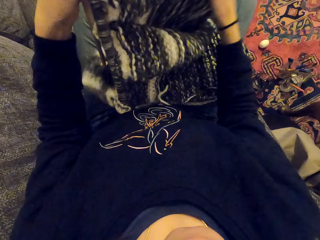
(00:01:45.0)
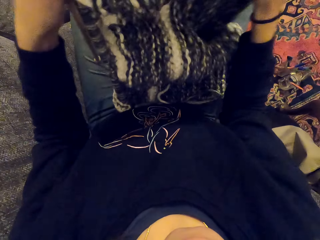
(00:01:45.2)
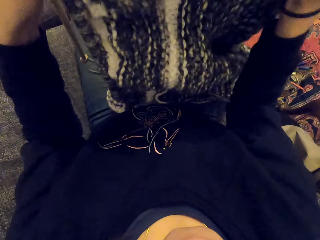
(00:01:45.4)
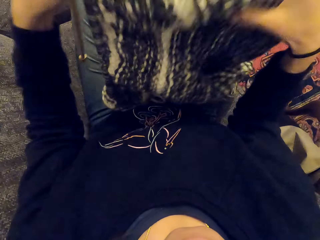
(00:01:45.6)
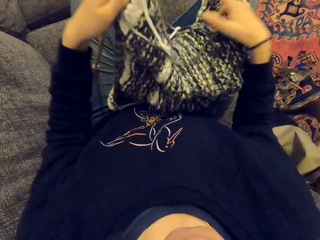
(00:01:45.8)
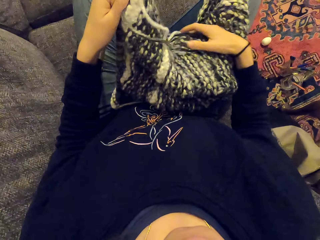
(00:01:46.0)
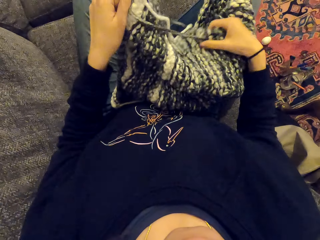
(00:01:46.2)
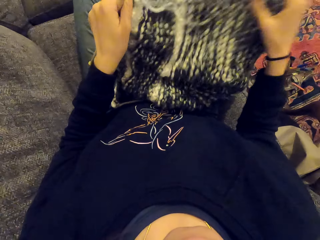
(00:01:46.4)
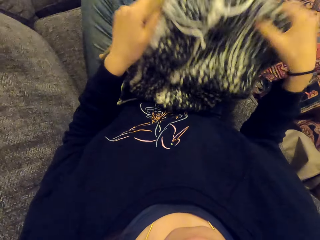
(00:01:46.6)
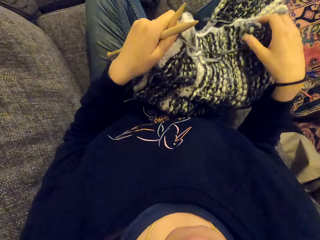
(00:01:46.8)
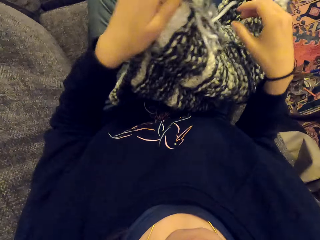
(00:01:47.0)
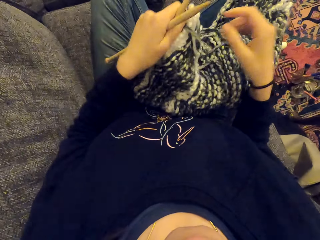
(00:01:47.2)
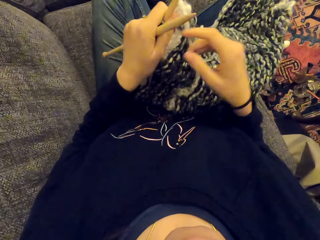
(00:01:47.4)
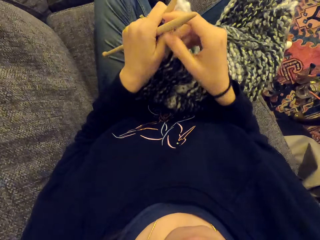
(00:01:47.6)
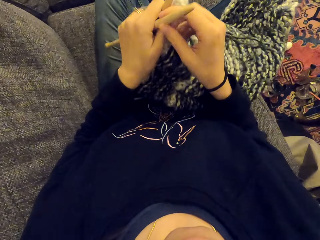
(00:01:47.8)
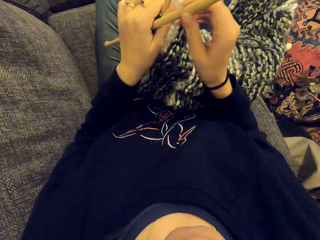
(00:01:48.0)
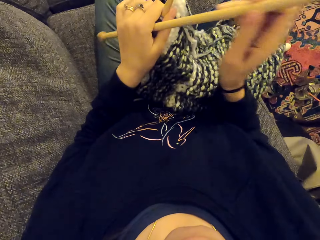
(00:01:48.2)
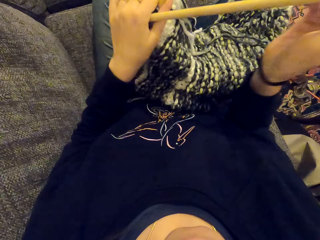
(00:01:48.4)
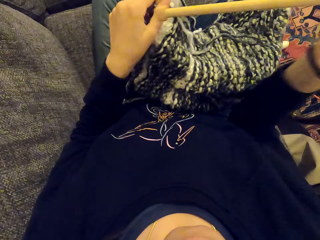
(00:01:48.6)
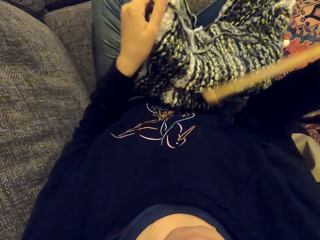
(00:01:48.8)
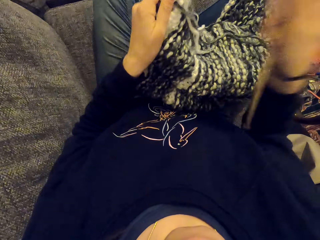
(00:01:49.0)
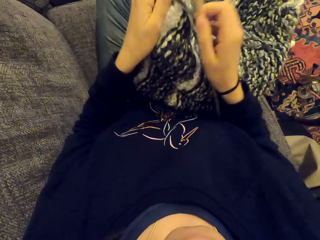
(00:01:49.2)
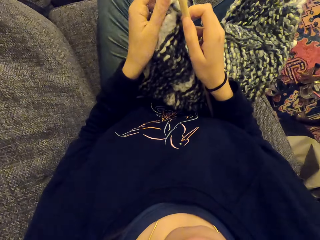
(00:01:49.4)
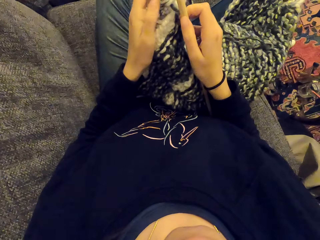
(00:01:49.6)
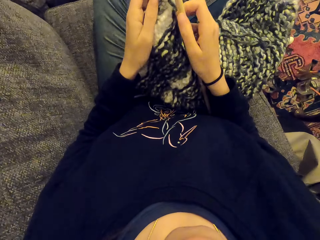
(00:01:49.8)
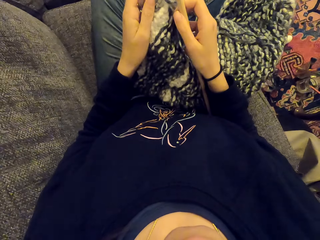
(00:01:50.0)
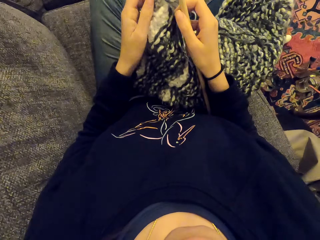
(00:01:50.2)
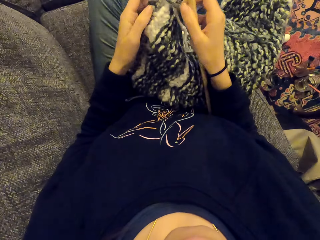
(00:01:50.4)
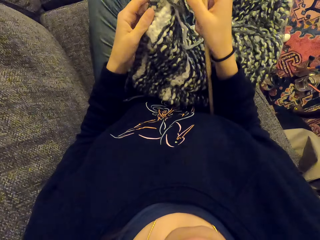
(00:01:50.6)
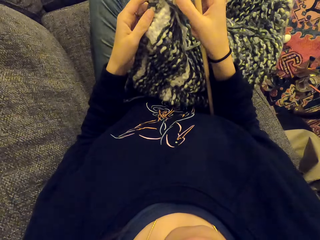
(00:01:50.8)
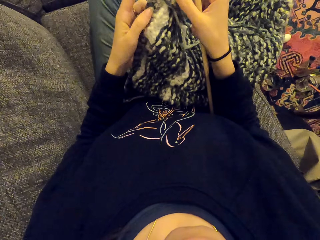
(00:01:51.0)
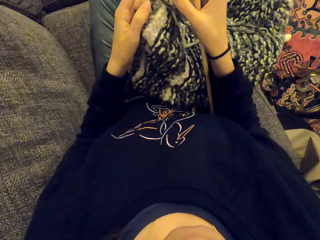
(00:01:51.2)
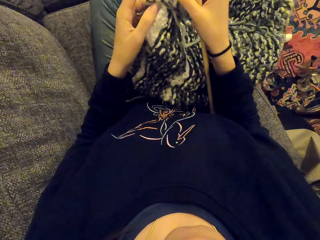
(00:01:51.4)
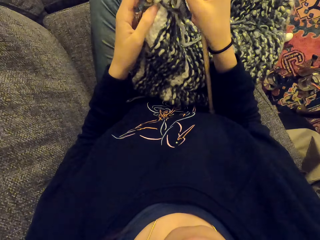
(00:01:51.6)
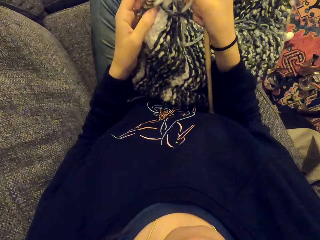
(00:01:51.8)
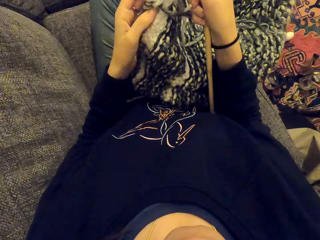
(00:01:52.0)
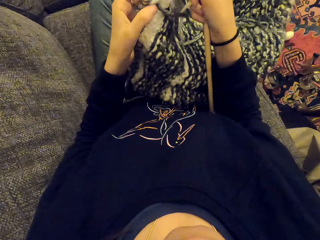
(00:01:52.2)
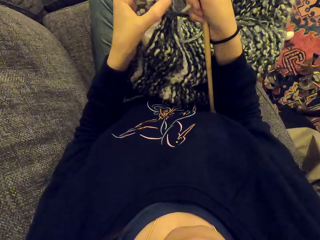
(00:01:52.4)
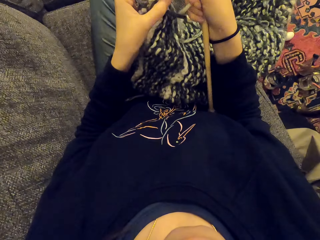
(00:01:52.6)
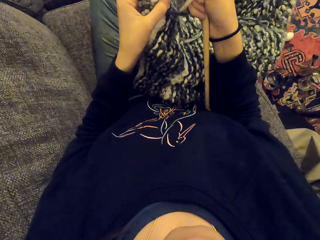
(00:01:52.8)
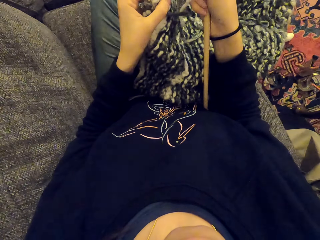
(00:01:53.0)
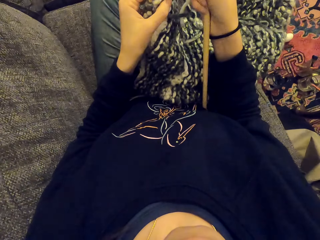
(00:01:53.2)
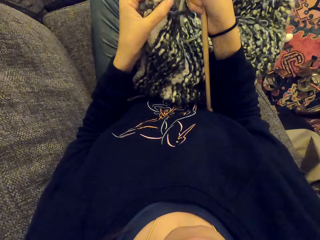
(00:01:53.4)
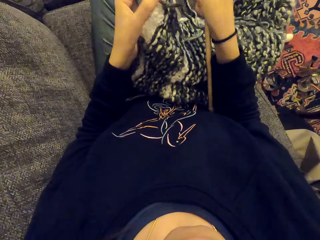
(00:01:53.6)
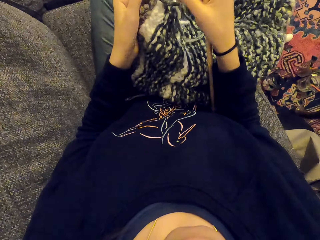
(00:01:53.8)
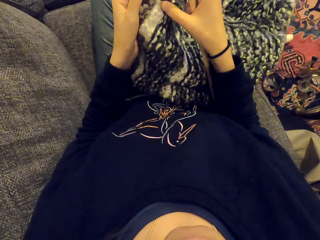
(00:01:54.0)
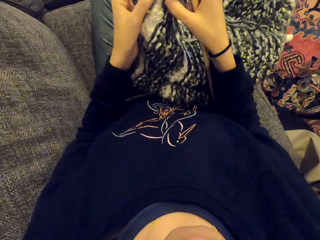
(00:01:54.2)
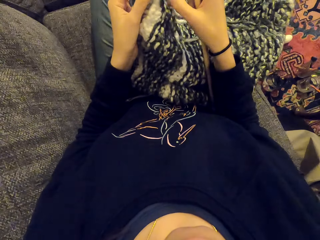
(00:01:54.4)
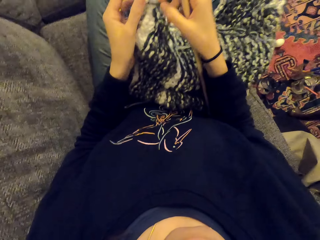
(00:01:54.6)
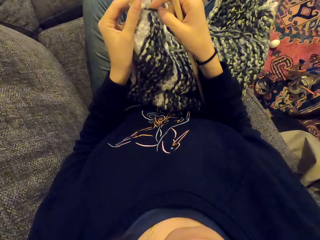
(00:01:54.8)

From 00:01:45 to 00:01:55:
The camera wearer pulls the fabric. They align the crochet hooks.

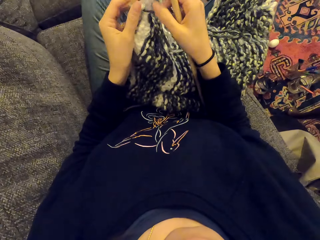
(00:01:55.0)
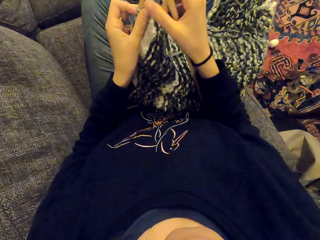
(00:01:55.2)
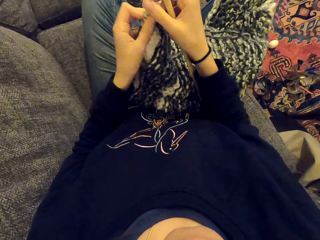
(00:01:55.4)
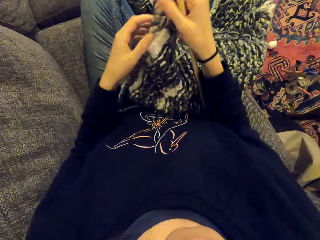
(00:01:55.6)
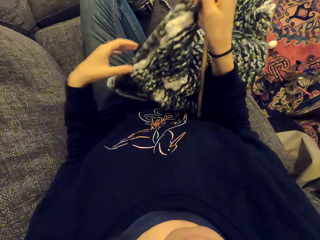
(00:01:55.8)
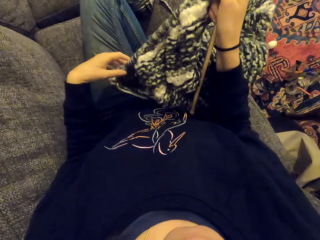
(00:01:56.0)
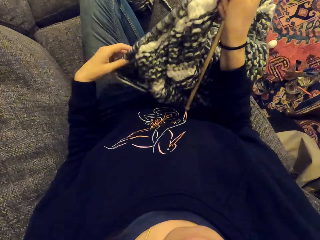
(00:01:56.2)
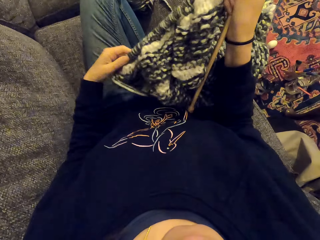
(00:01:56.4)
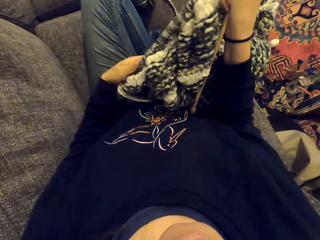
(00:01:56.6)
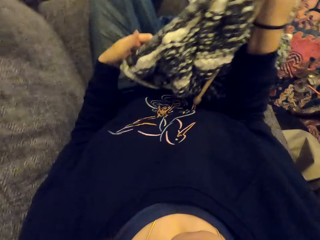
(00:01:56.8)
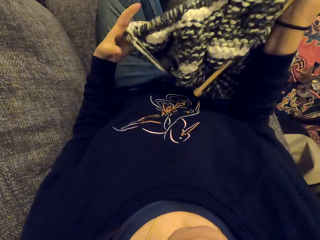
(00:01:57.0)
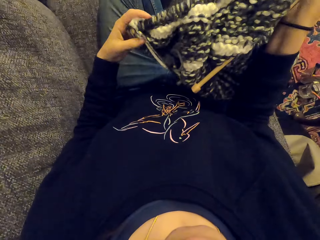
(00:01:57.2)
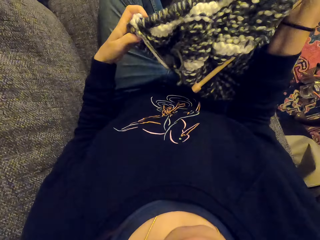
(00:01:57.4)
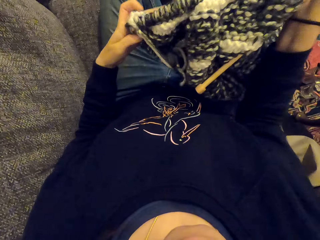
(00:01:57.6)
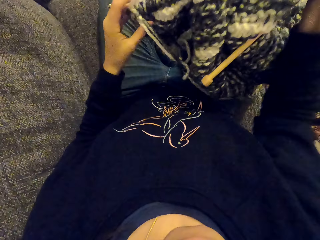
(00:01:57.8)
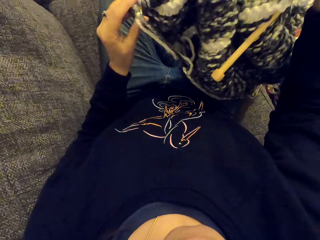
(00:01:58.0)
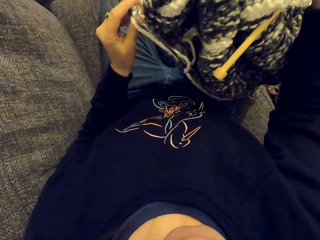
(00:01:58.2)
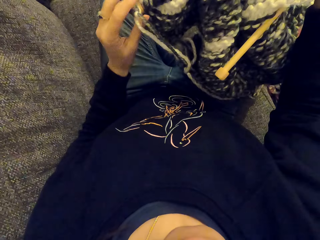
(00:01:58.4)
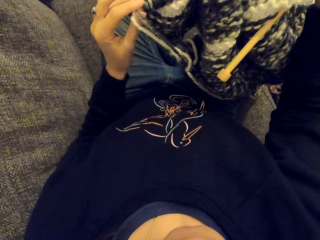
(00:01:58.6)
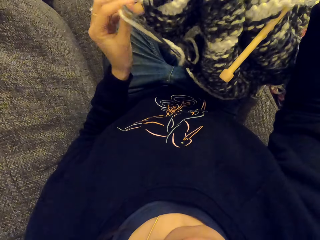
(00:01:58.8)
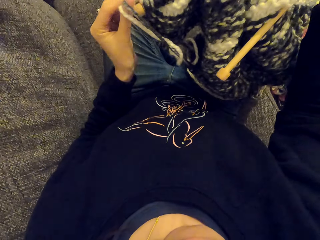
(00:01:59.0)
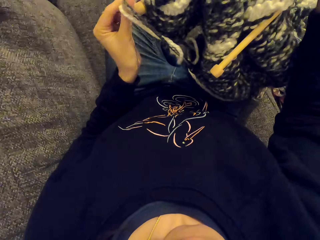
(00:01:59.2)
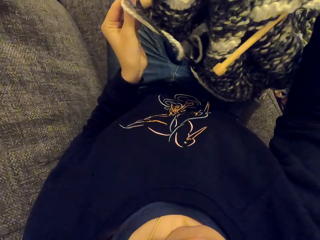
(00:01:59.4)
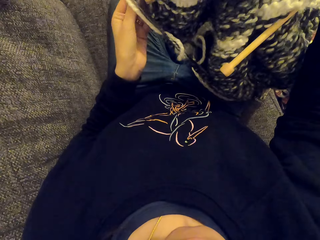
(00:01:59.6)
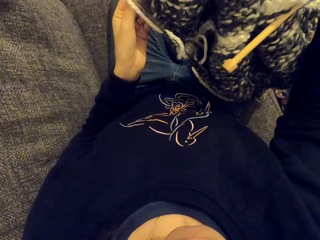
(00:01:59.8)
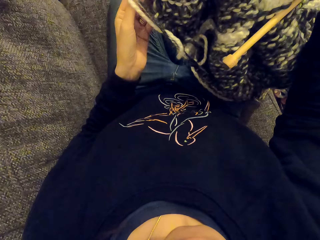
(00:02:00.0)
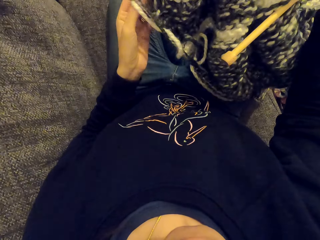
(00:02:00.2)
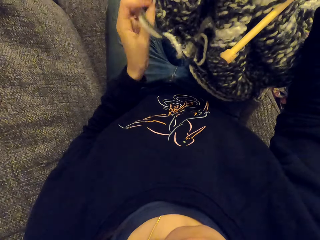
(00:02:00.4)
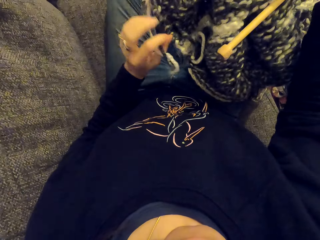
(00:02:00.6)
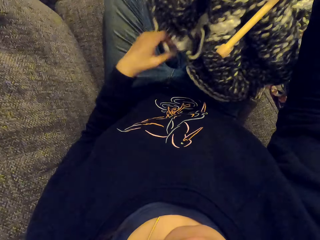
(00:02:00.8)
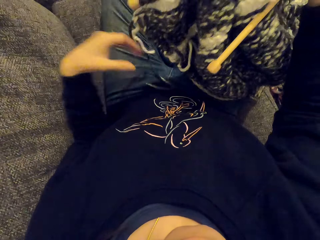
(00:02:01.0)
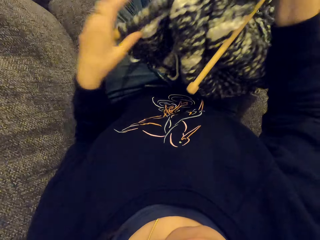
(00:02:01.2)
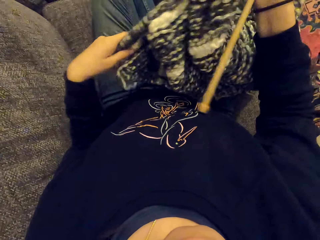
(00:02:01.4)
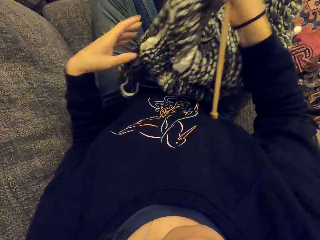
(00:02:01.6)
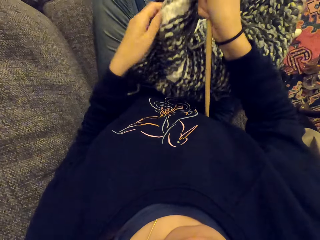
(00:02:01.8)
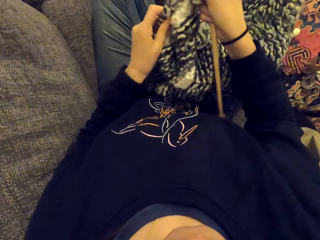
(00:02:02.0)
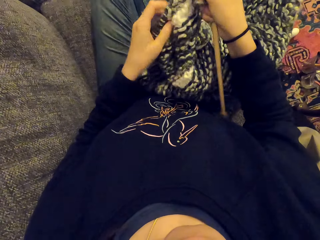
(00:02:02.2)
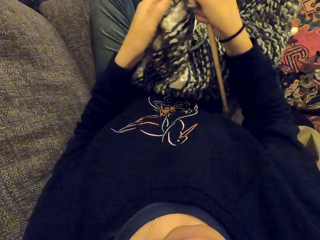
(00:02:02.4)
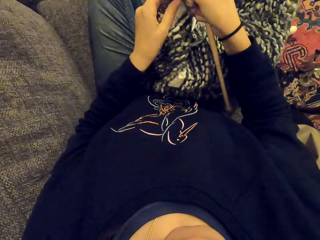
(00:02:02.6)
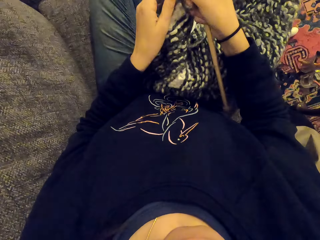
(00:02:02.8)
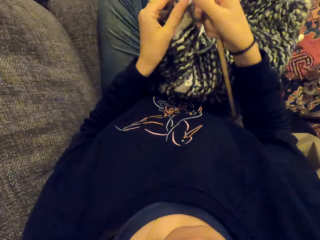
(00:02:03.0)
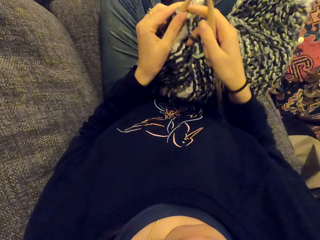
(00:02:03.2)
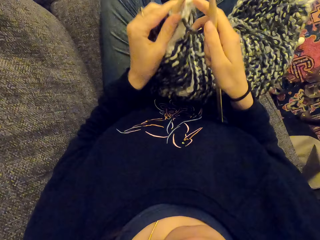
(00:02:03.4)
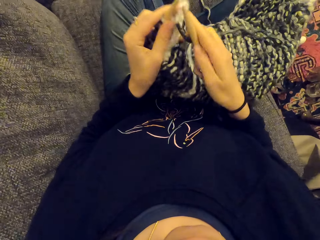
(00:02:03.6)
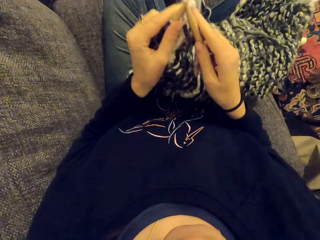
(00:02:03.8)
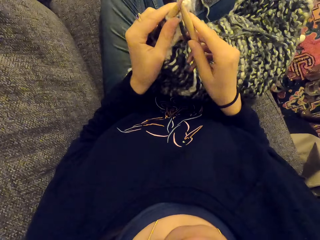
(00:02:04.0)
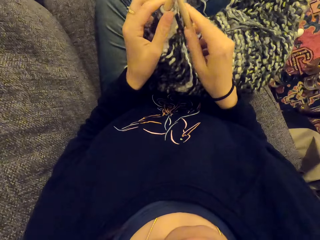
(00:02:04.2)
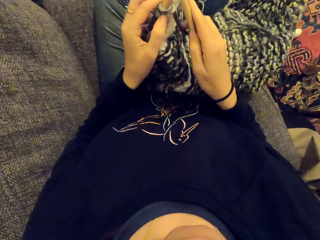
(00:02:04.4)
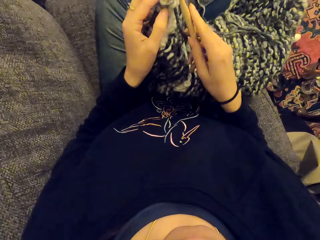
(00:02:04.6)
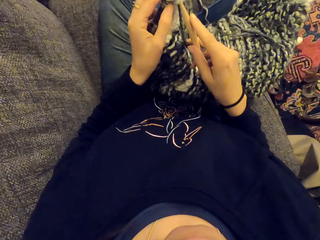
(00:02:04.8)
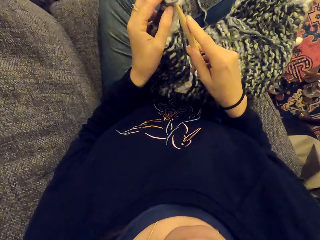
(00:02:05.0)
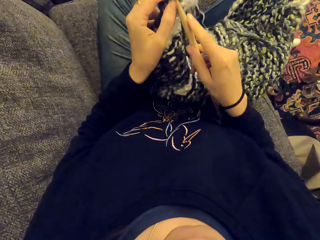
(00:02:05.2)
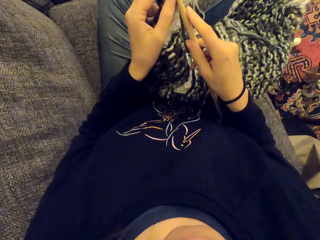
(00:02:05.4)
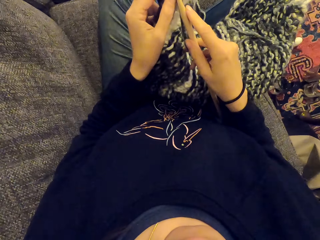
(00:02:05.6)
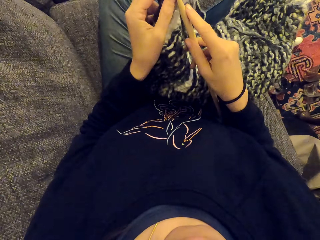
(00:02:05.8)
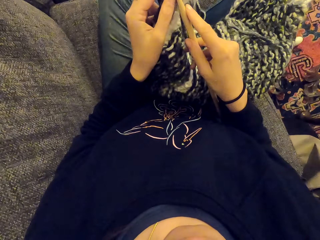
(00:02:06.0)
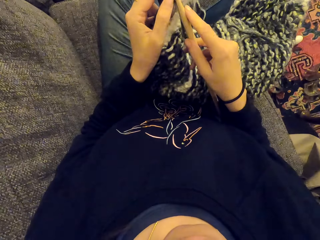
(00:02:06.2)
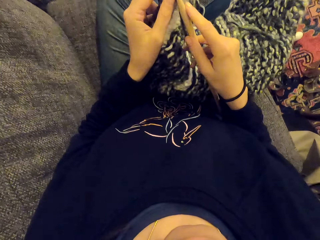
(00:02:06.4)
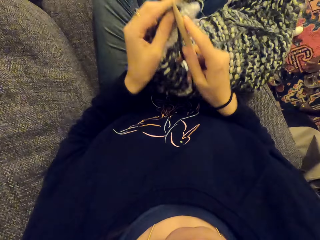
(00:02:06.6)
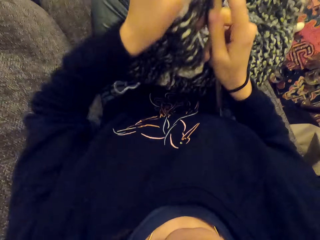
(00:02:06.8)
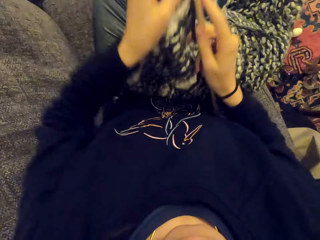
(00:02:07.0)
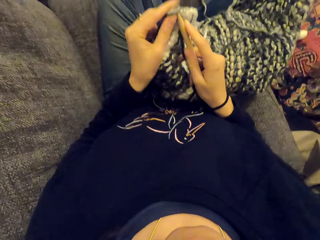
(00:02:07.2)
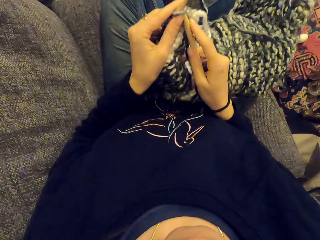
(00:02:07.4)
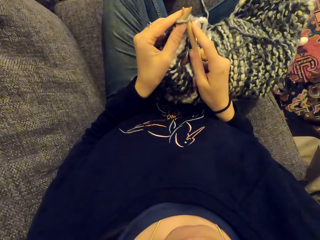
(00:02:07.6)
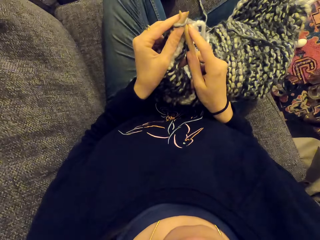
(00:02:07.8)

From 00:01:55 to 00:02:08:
The camera wearer stares at the fabric. They knit the fabric.
